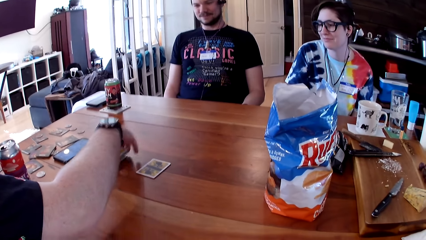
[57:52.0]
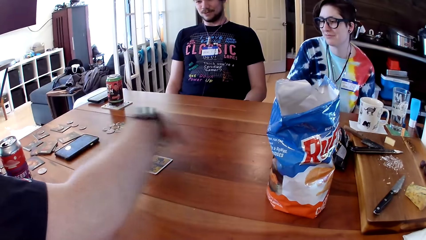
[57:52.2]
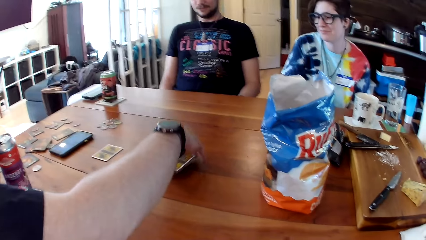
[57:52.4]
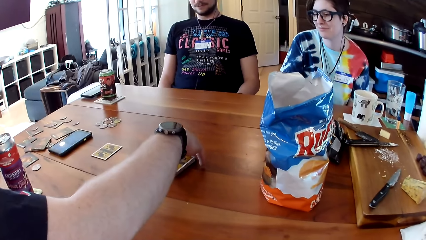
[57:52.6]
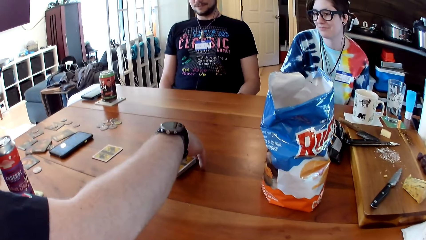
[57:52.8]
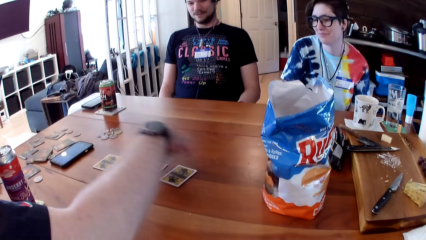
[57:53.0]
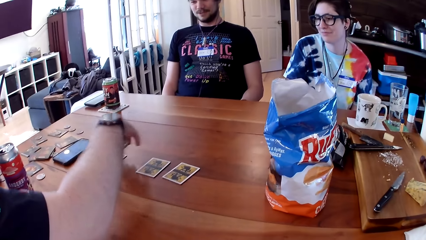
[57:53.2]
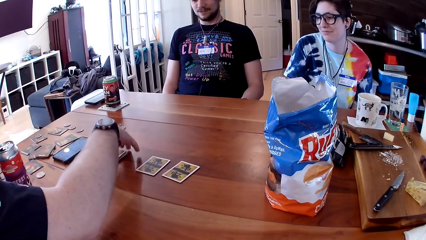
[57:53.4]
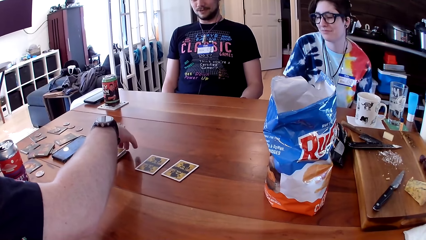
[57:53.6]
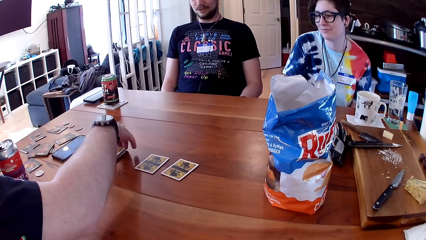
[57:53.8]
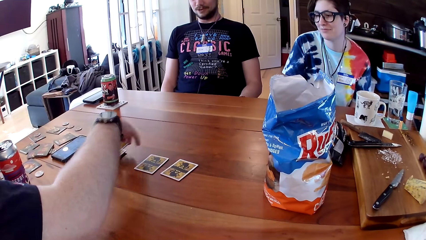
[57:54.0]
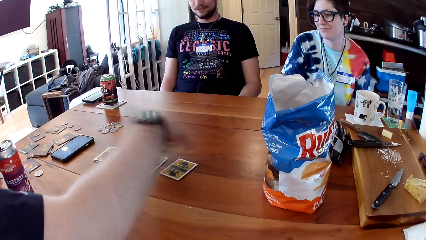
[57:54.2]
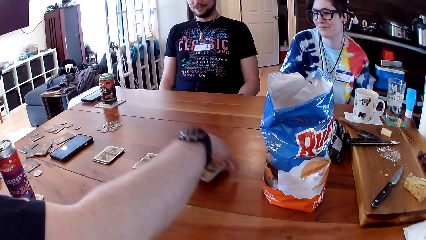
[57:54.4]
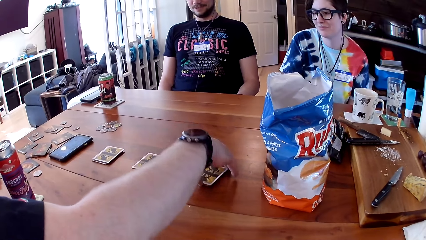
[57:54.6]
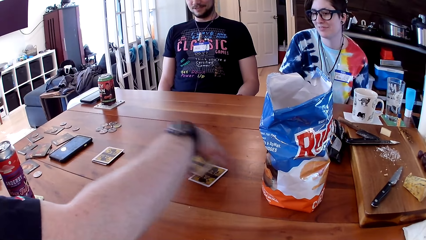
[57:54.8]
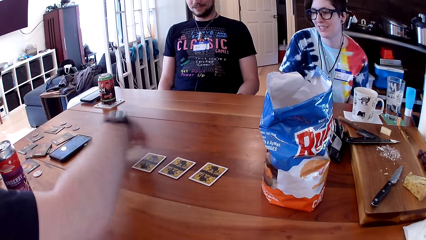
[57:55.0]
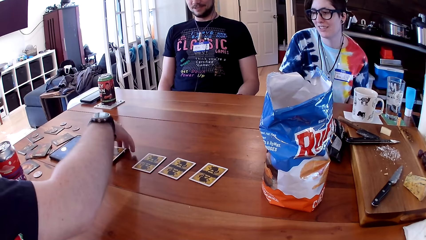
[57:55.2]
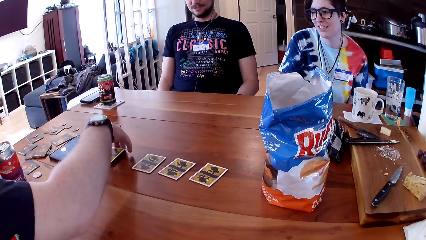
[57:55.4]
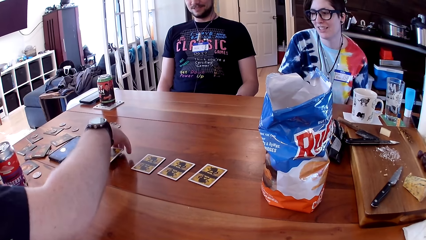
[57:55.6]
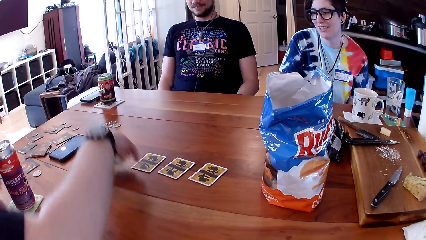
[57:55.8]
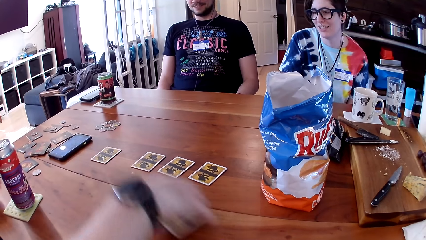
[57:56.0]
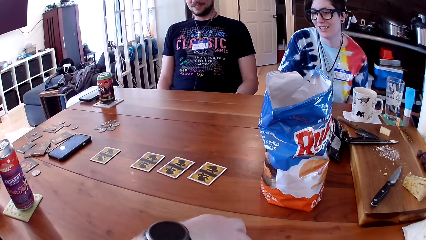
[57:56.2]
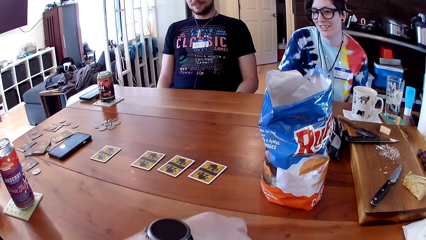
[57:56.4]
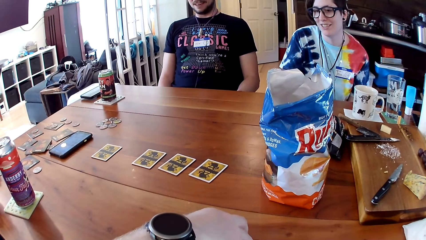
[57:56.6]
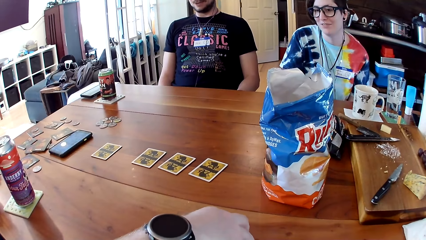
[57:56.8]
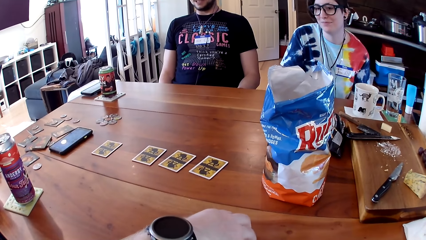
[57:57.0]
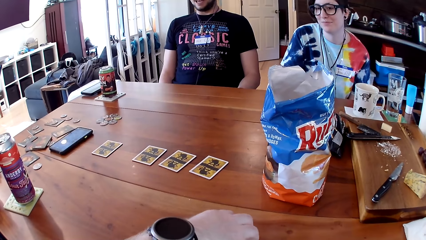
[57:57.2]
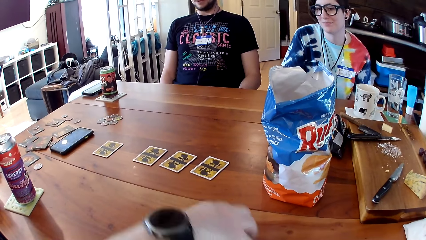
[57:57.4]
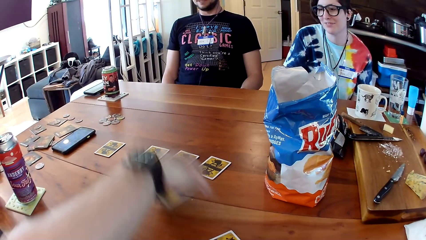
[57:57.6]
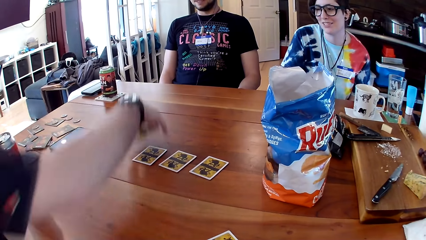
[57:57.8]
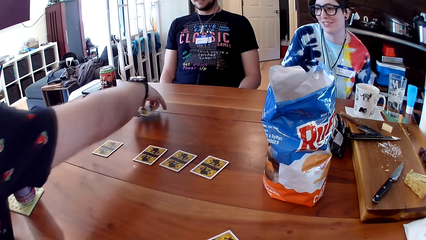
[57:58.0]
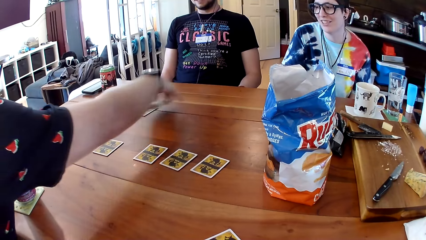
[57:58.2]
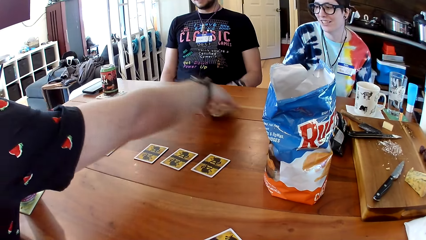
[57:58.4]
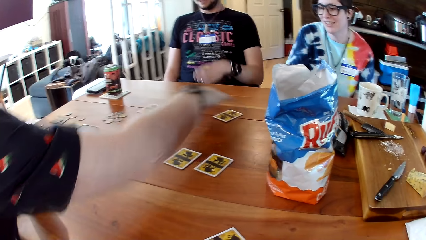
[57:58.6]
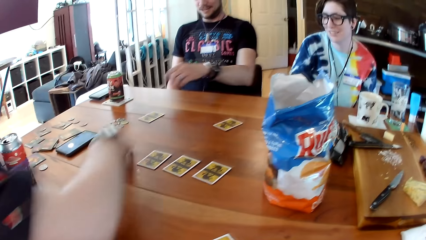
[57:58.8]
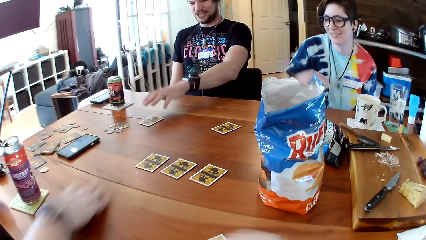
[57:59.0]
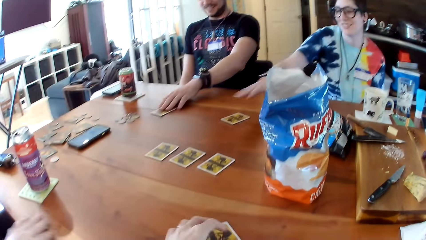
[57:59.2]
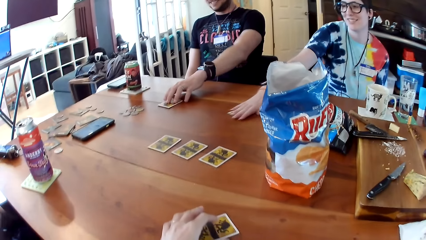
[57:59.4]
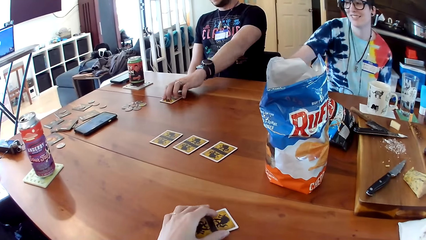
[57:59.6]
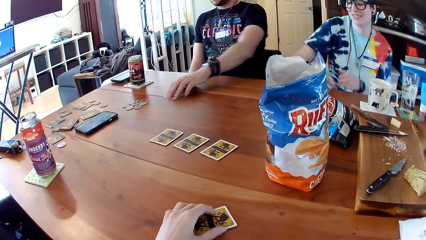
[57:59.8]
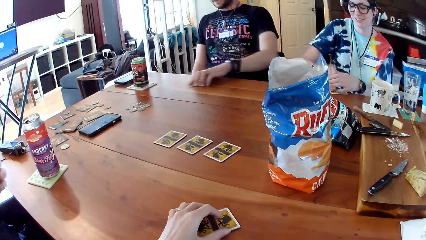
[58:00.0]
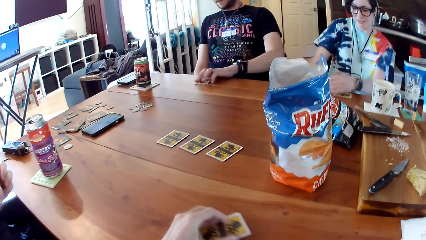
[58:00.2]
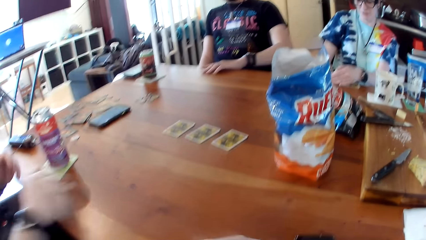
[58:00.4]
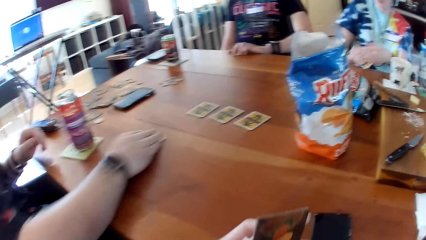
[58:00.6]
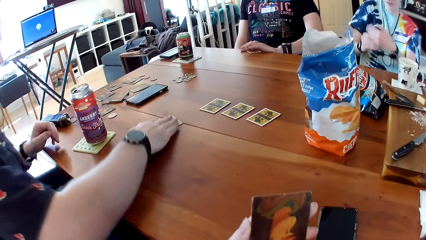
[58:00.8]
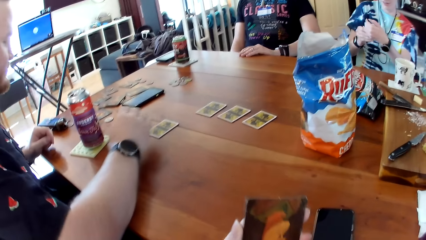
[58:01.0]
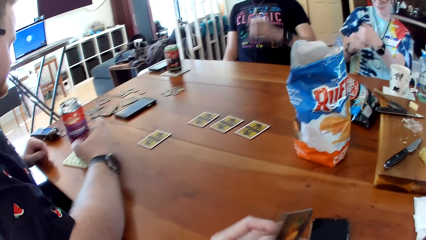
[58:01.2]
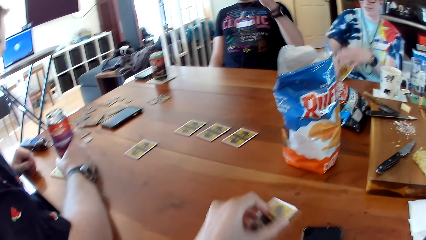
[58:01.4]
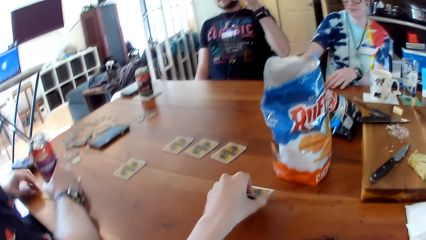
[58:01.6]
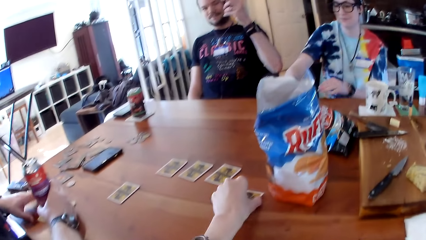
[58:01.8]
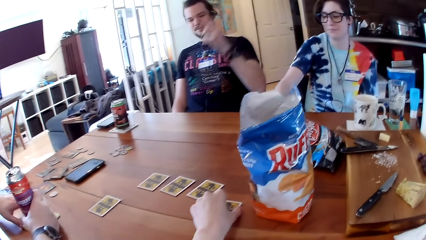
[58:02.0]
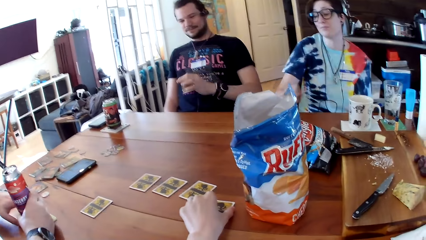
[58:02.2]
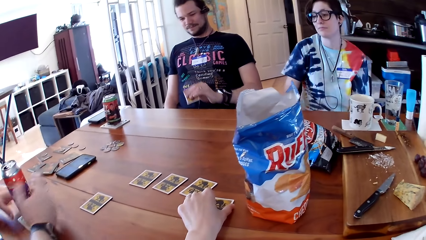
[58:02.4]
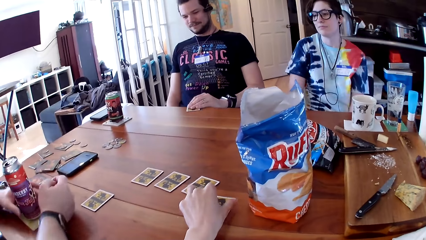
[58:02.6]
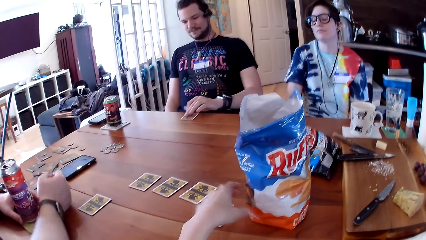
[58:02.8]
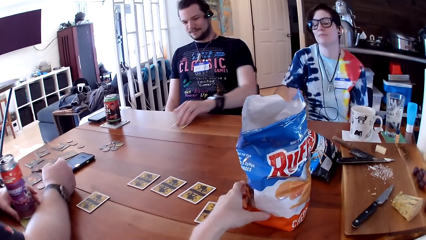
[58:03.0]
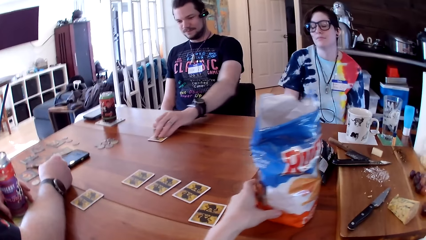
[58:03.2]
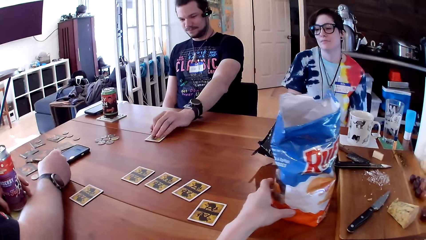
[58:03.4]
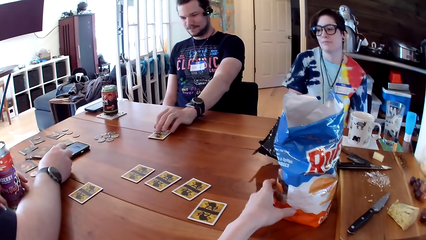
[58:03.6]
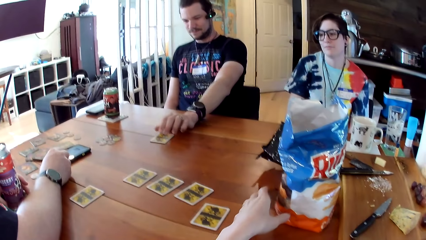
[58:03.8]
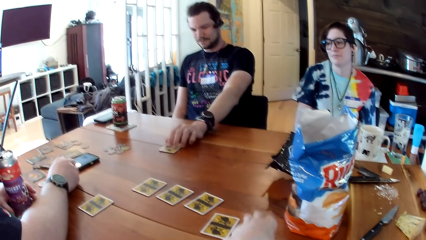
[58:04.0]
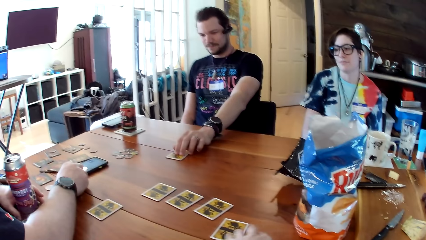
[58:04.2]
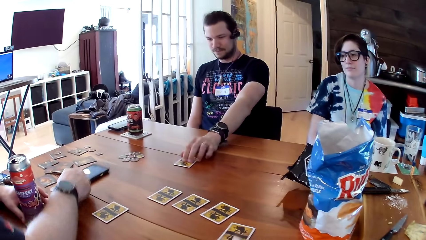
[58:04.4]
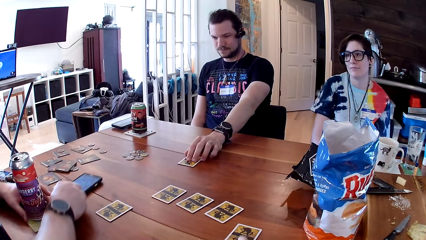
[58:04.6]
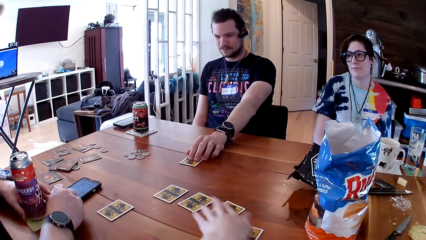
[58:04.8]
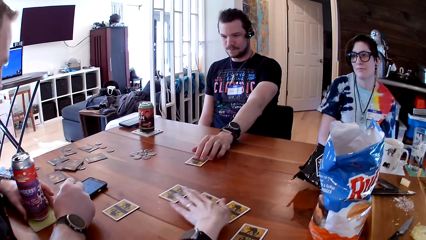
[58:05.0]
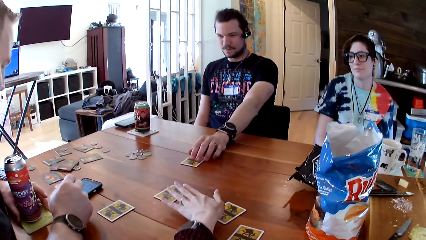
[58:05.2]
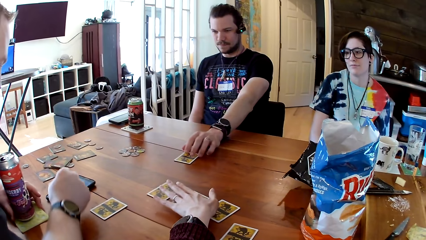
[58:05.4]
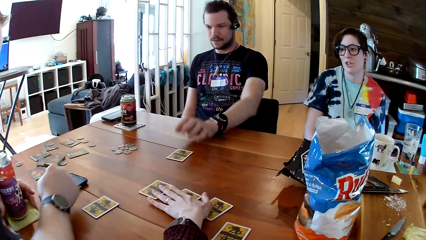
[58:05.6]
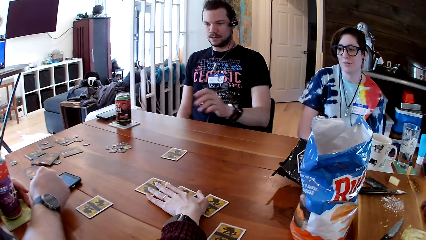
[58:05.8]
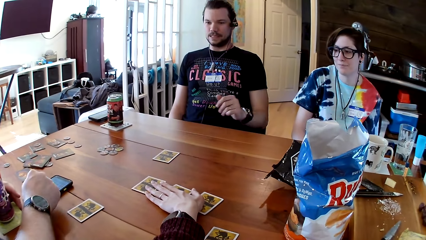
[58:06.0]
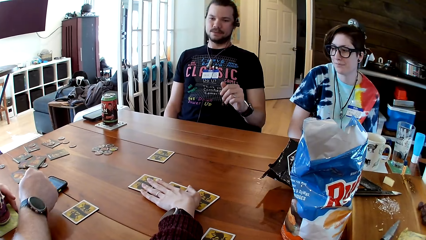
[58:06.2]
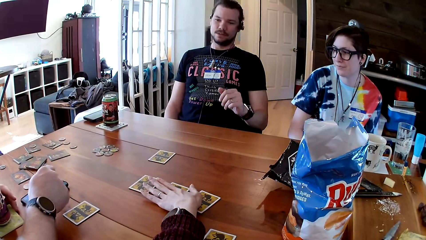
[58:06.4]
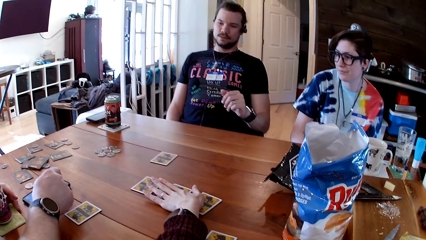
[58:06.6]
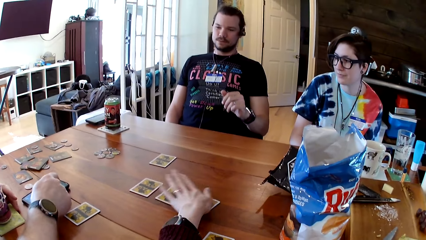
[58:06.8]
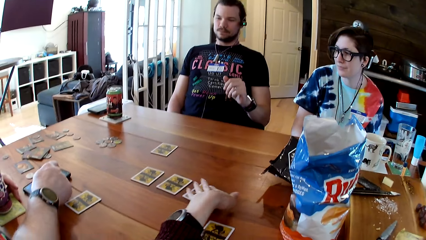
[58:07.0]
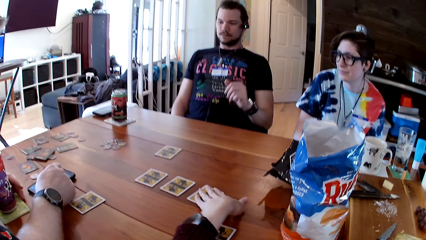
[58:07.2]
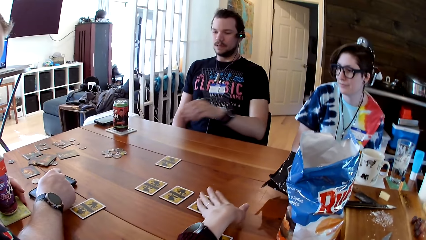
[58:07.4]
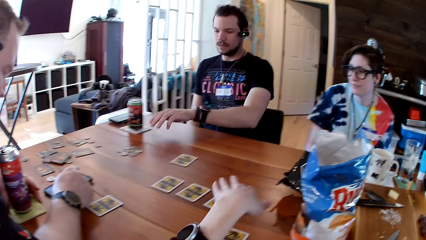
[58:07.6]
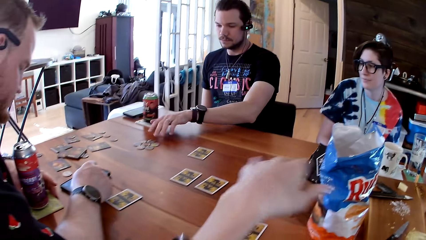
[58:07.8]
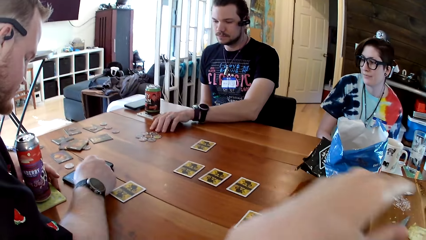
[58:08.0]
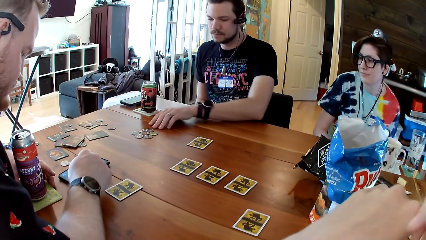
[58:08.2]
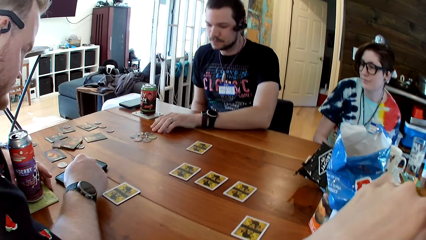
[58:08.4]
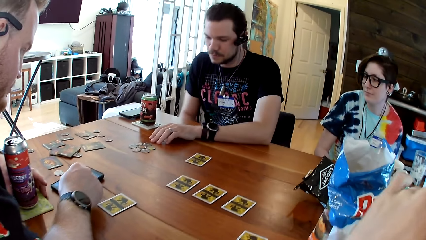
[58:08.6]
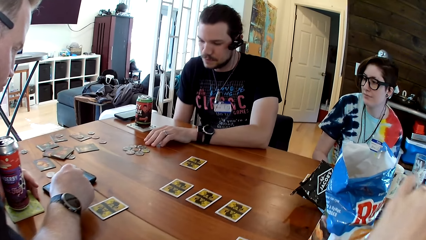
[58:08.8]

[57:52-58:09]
A man picks a card on the table with his left hand. A woman picks a card on the table with her right hand. The camera wearer picks a card from the table with her left hand. Another man drops his card on the table with his right hand. The camera wearer drops the card on the table with her left hand. The woman drops her card on the table with her right hand. The first man places the card on the table and pushes forward a card on the table with his left hand. The other man pulls the phone and presses the phone on the table with his right hand. The camera wearer pushes some cards on the table with her left hand.
